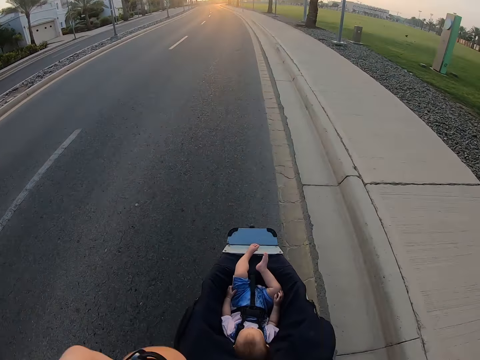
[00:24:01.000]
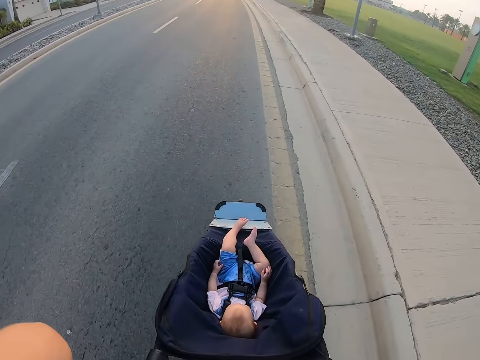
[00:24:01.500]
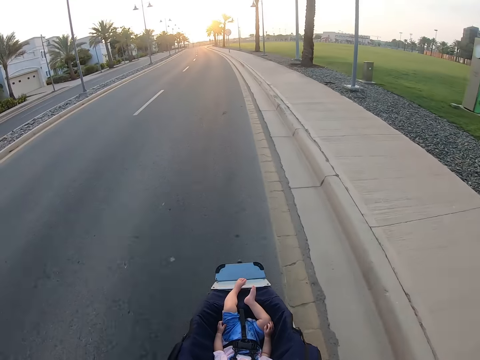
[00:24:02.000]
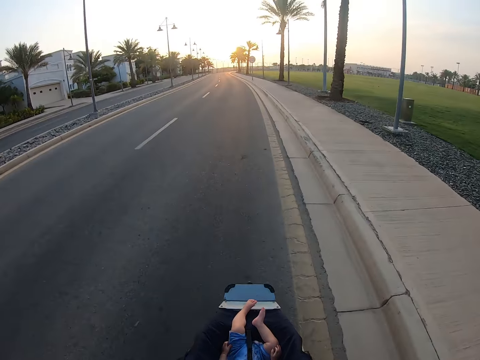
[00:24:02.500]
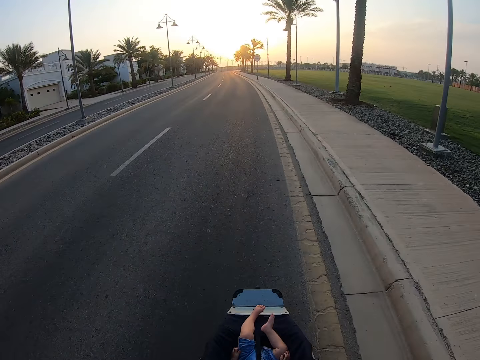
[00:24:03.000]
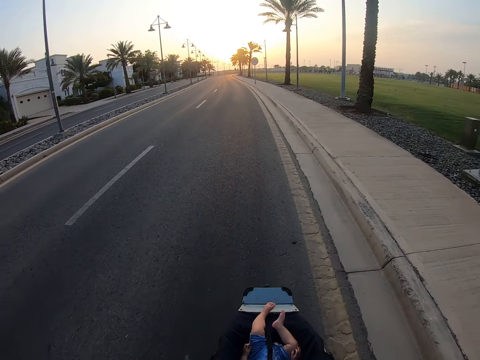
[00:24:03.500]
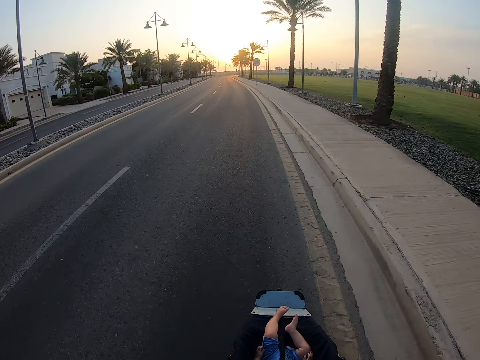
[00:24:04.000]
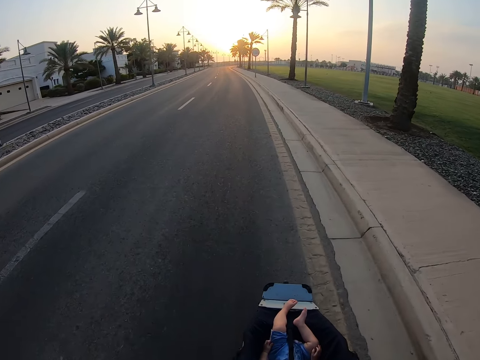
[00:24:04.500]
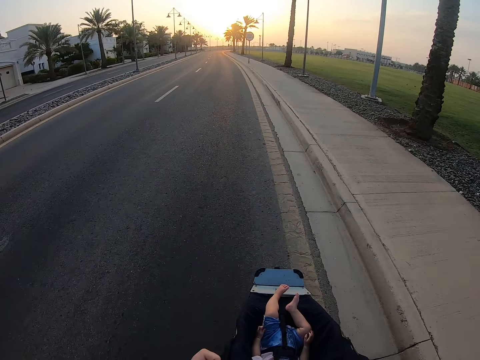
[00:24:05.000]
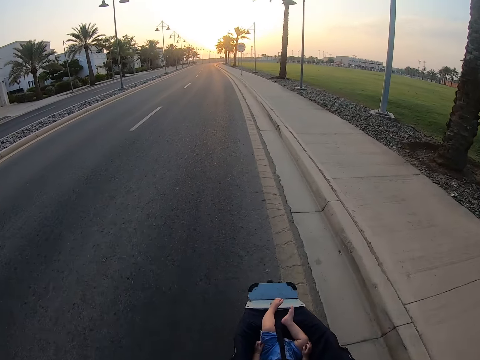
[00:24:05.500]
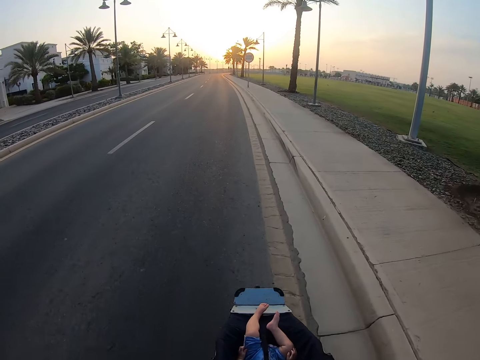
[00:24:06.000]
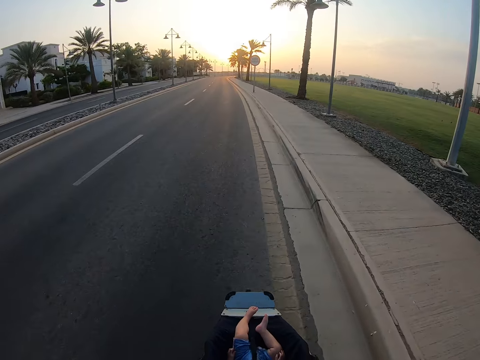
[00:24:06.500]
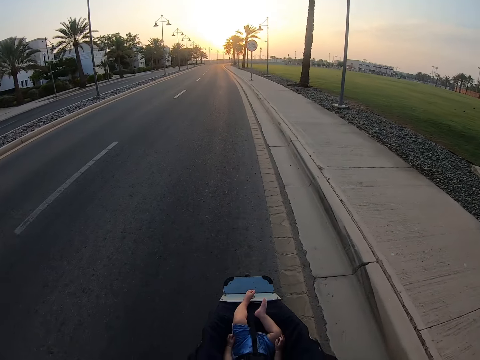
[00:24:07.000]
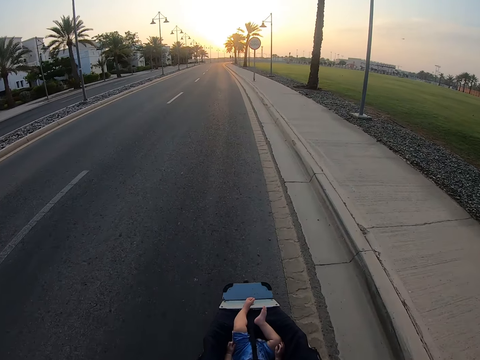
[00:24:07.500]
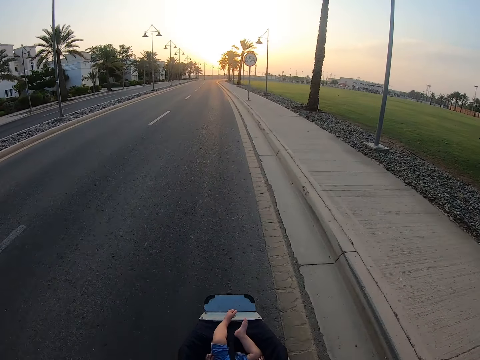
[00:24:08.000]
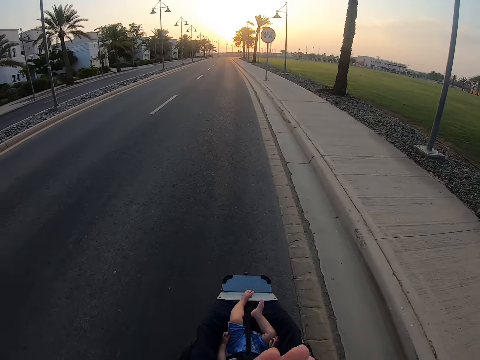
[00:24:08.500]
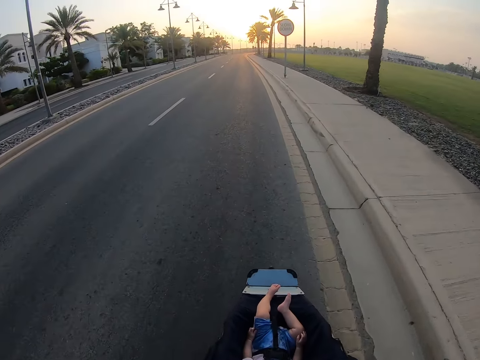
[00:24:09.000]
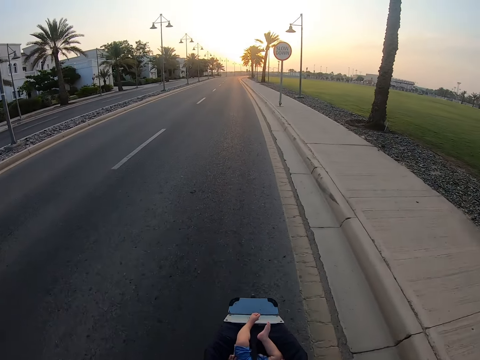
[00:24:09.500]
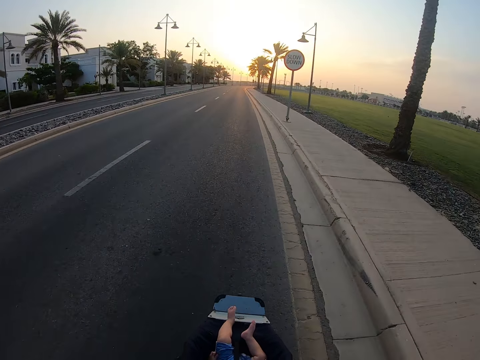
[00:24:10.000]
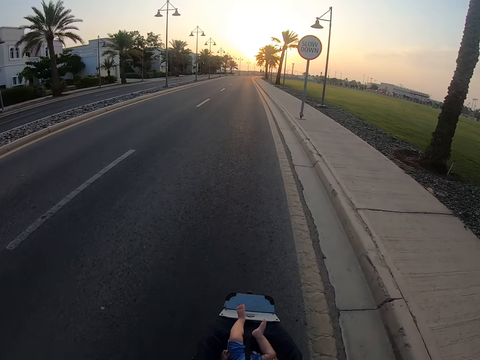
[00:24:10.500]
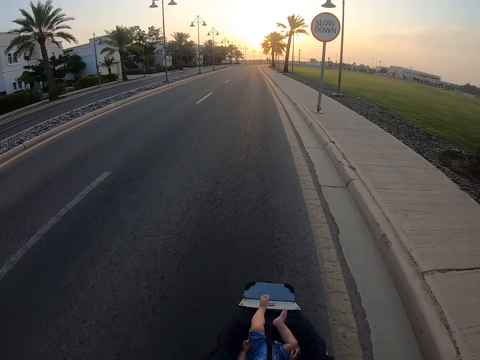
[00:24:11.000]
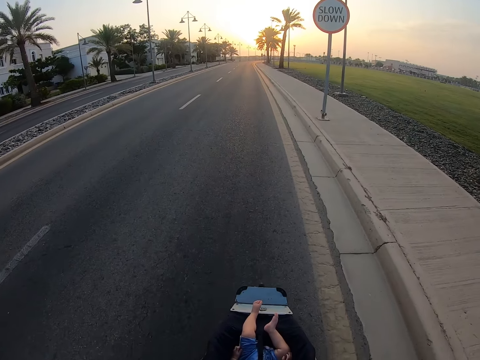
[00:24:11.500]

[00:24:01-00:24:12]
The camera wearer moves a hand.

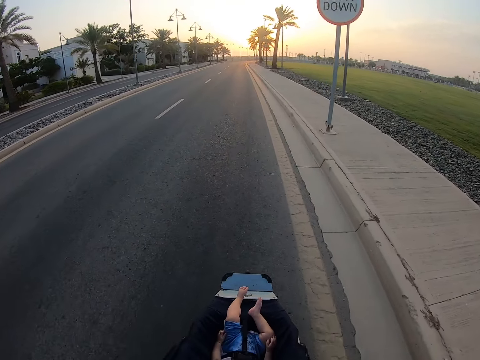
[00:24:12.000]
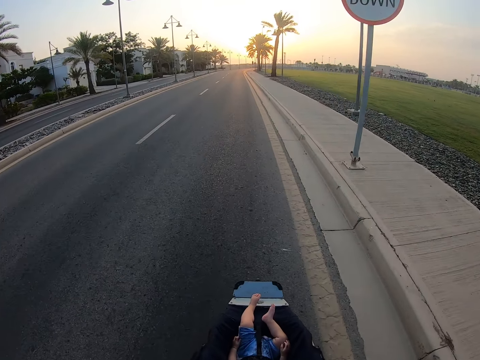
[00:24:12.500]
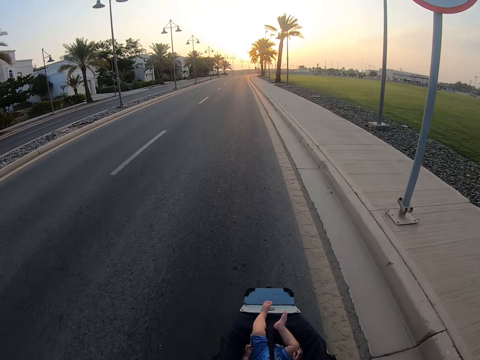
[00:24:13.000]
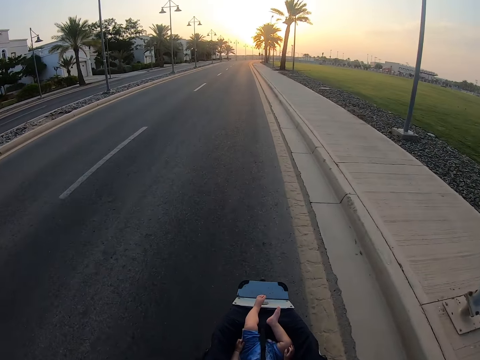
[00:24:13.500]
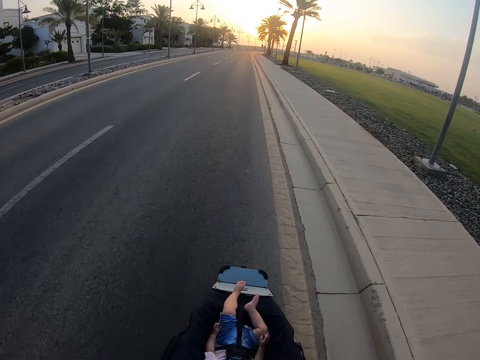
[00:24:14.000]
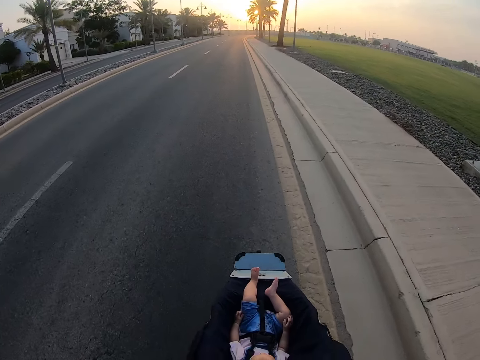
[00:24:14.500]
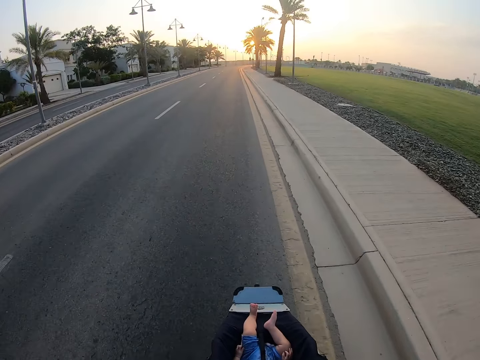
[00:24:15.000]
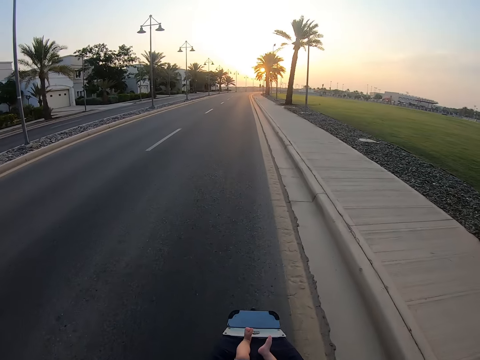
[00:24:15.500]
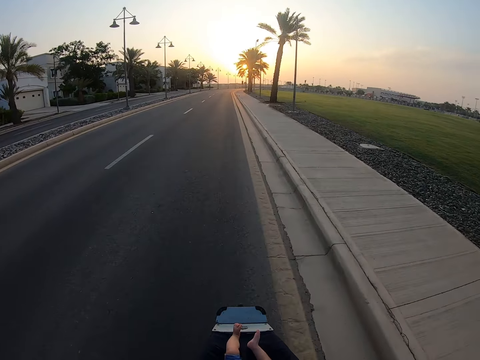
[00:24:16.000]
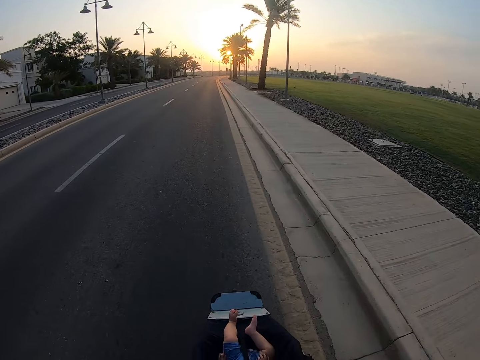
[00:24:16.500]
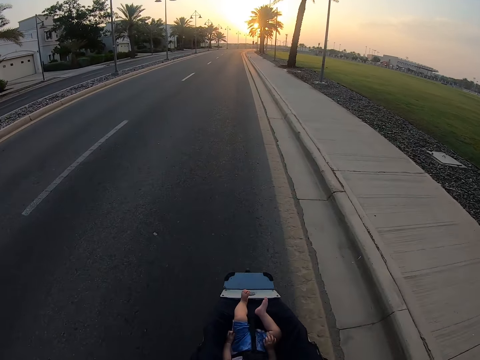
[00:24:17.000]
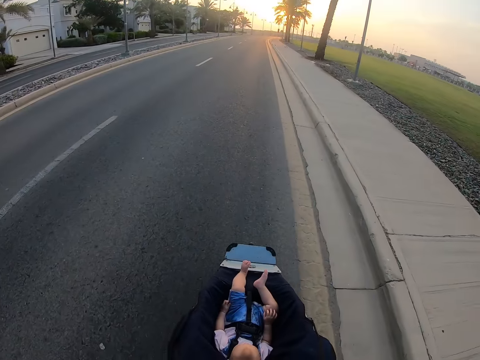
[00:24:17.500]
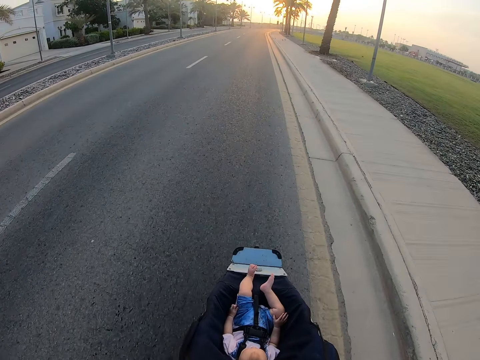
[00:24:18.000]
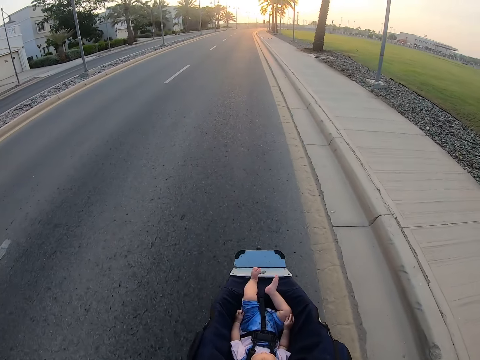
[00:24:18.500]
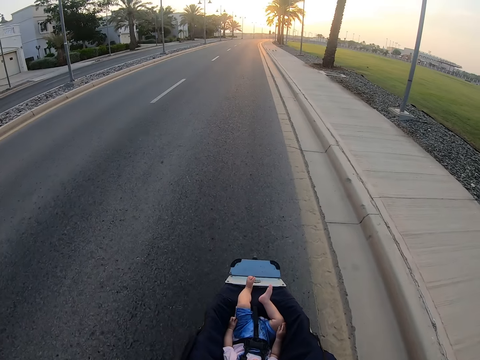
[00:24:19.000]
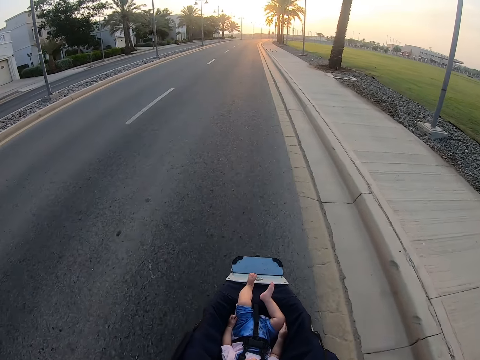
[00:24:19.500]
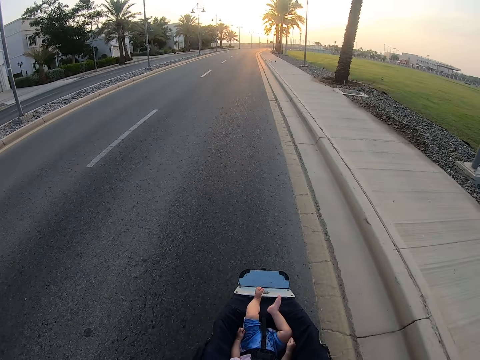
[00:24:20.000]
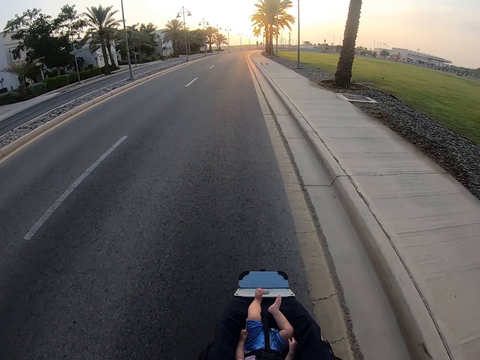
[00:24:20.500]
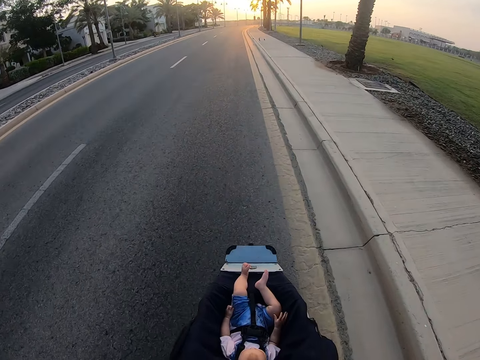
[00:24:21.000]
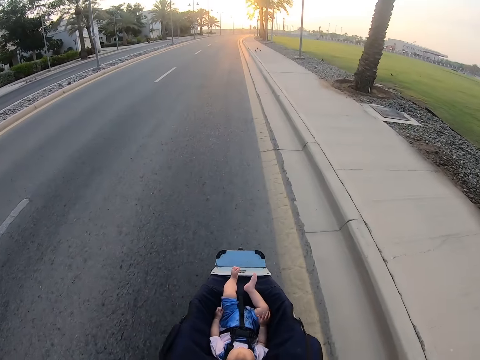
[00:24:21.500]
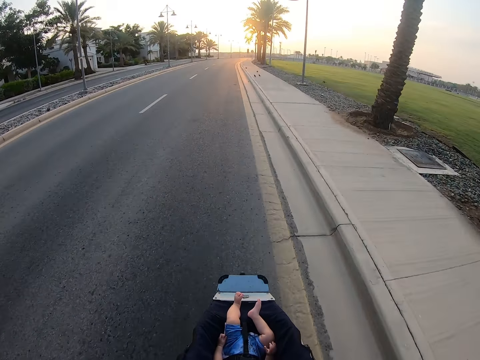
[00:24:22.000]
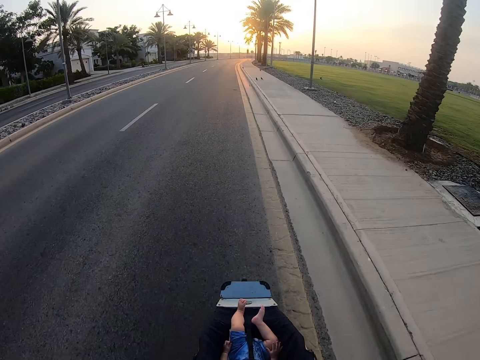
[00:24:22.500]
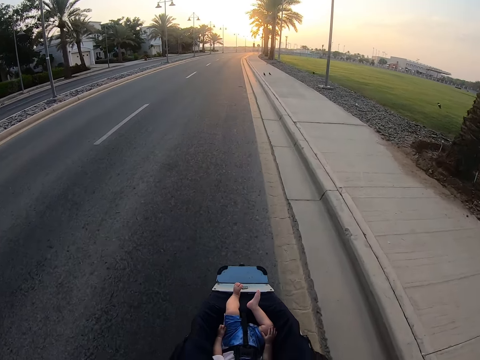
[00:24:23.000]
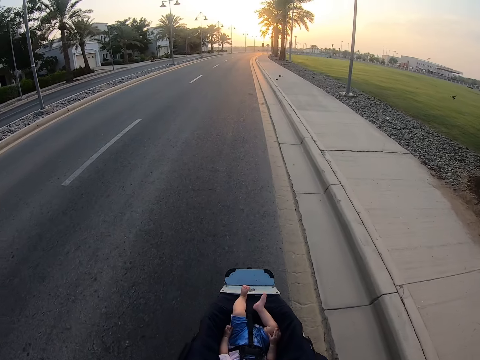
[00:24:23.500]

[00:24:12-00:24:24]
A baby rubs the knee.

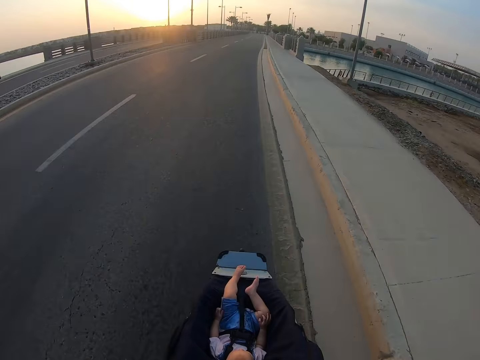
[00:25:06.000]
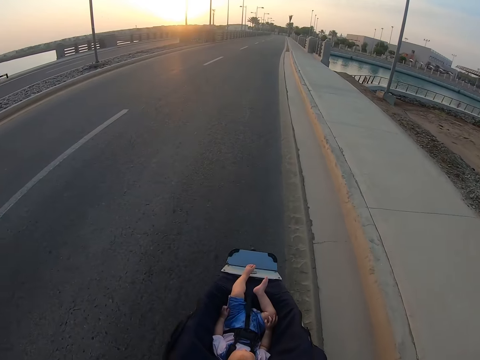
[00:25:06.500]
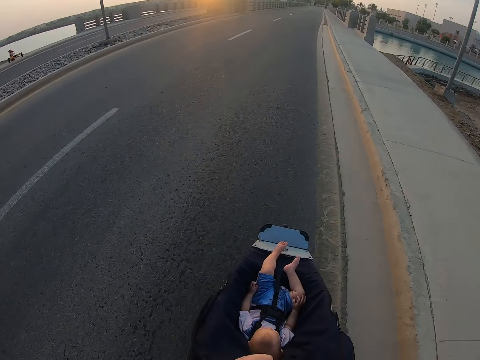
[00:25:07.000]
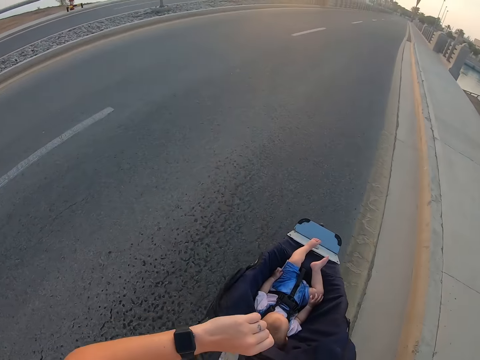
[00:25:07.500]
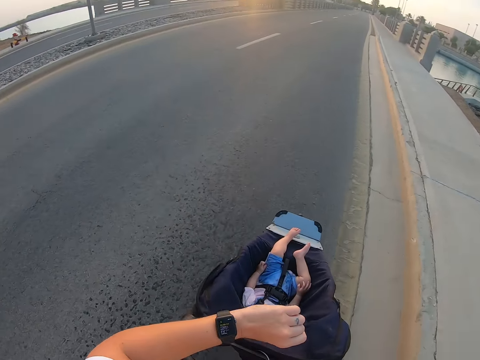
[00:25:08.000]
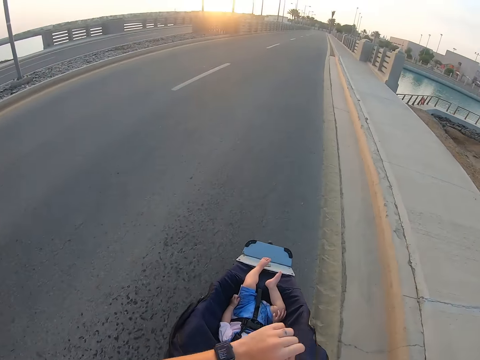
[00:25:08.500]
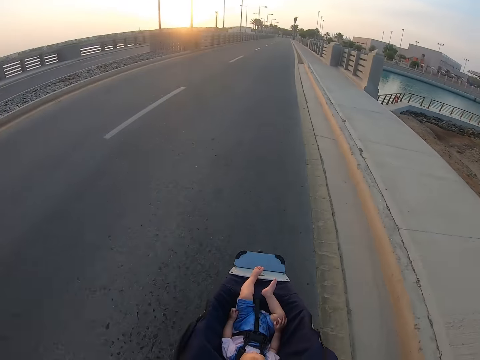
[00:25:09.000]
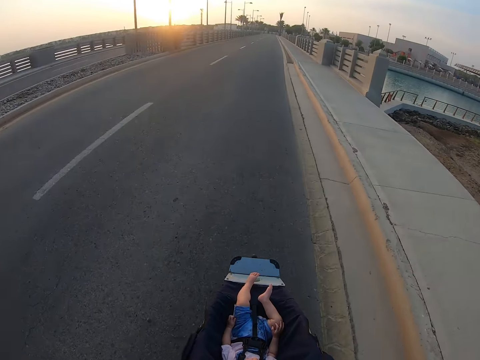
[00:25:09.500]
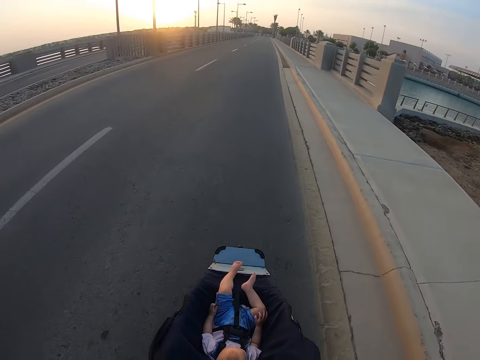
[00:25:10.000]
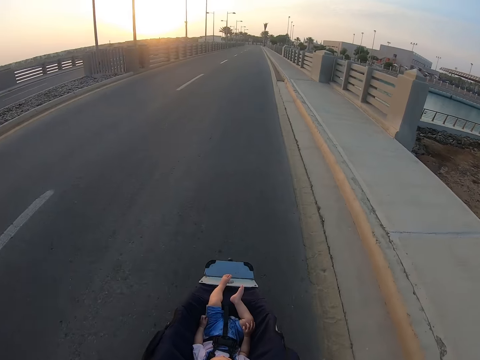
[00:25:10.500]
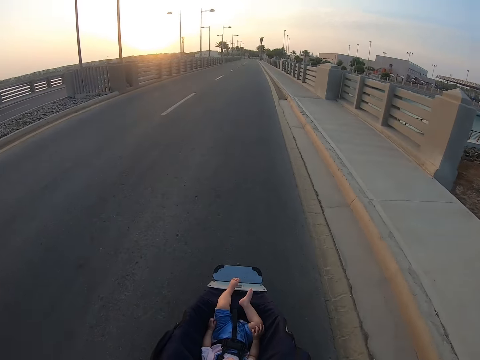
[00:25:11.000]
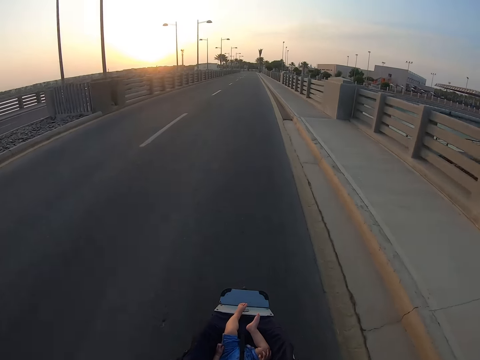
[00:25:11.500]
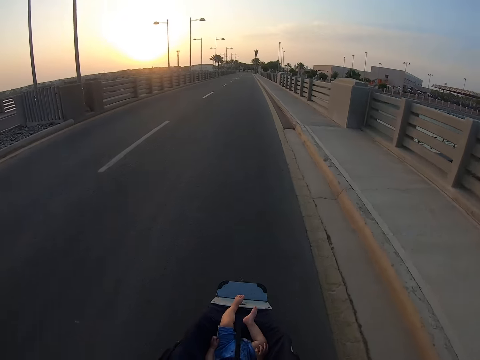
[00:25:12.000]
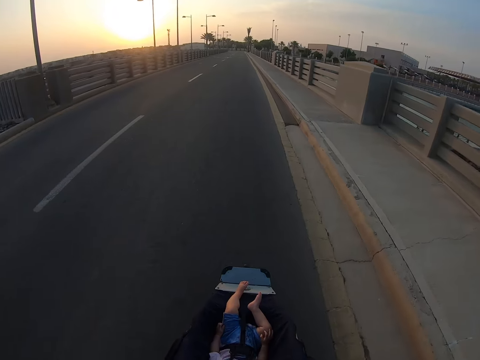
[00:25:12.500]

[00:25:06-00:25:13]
The camera wearer checks the timer watch.
